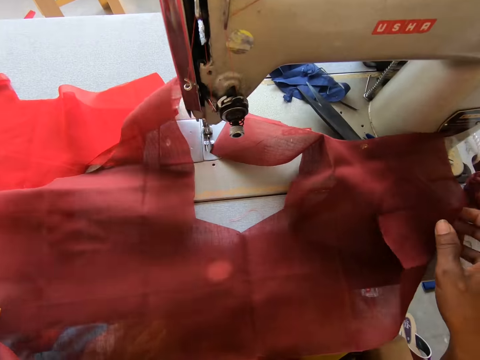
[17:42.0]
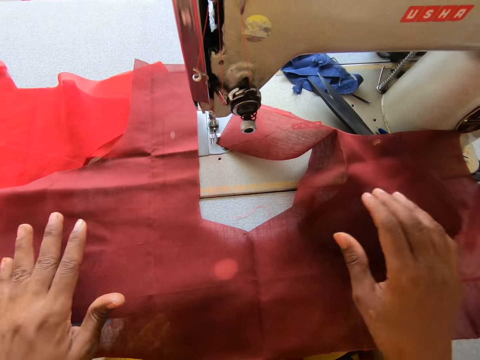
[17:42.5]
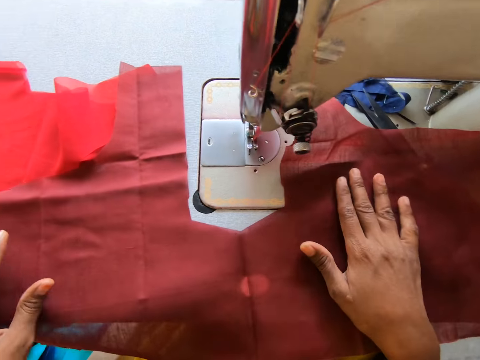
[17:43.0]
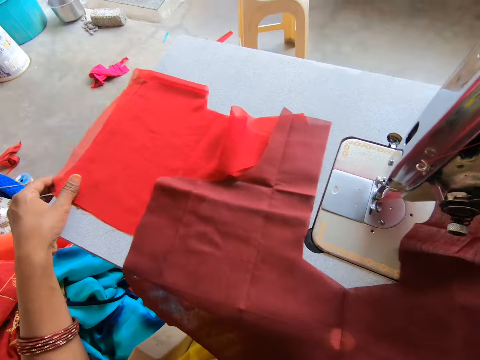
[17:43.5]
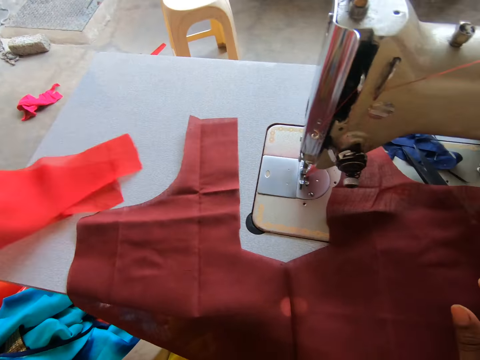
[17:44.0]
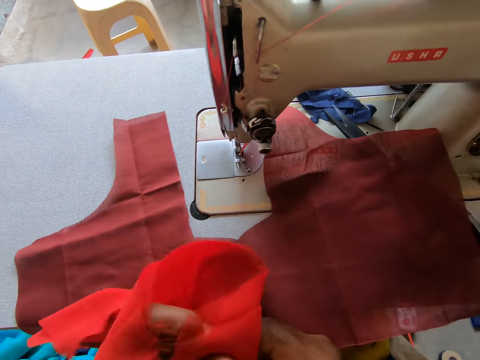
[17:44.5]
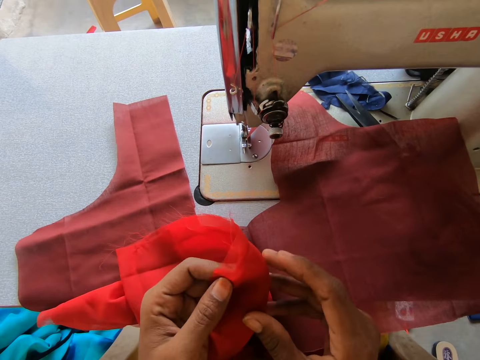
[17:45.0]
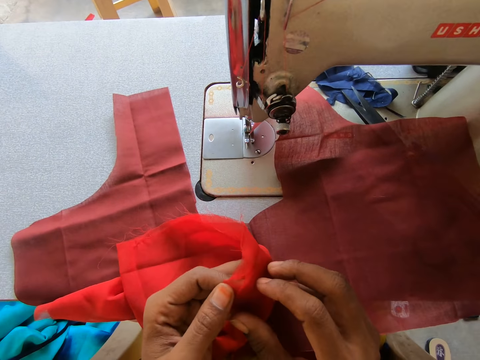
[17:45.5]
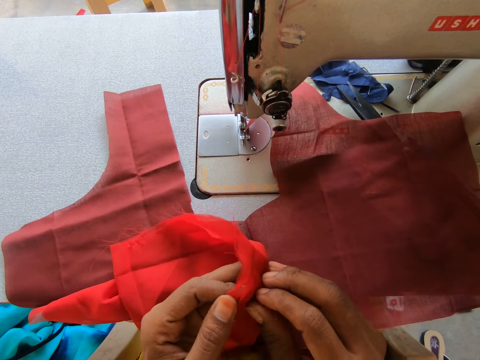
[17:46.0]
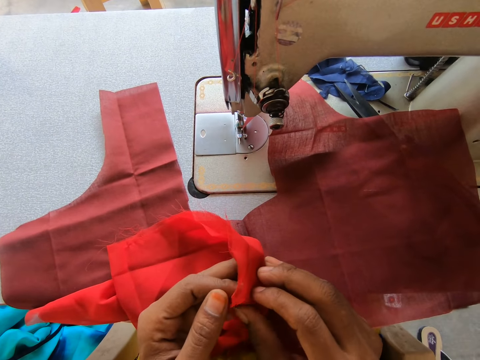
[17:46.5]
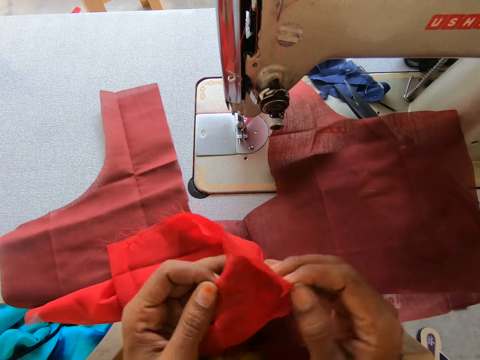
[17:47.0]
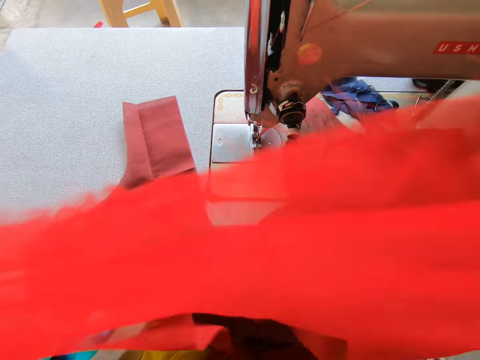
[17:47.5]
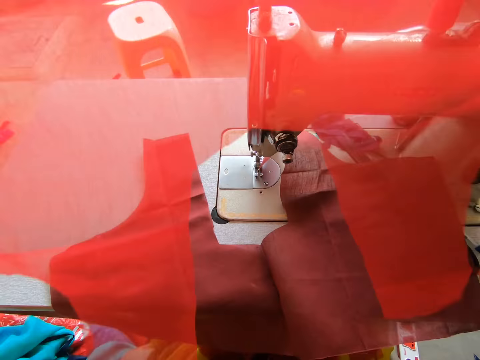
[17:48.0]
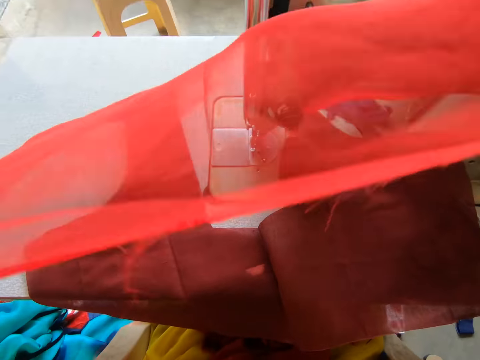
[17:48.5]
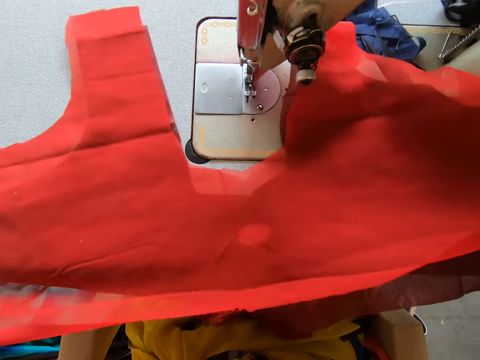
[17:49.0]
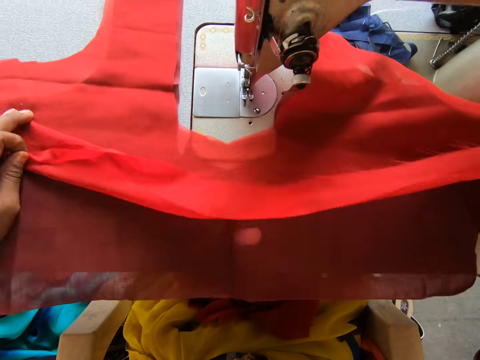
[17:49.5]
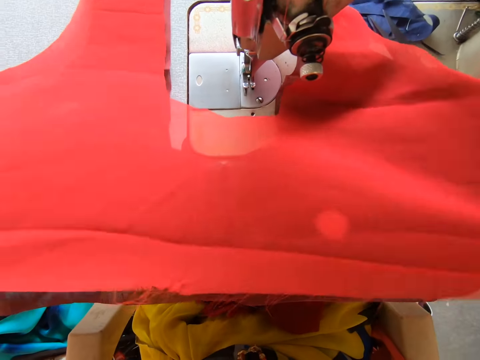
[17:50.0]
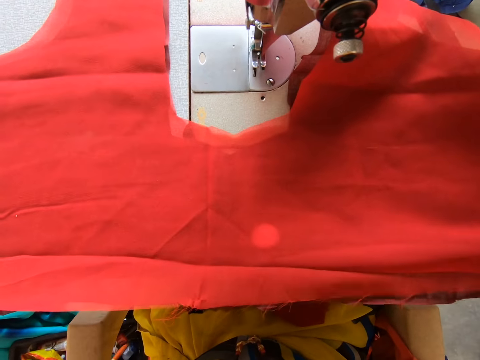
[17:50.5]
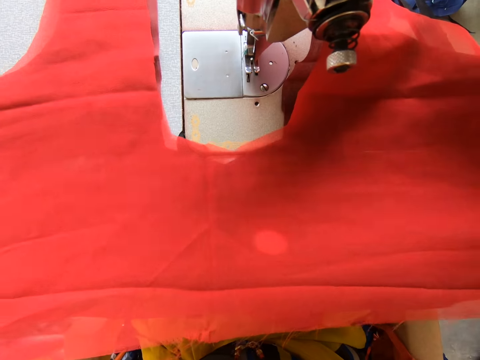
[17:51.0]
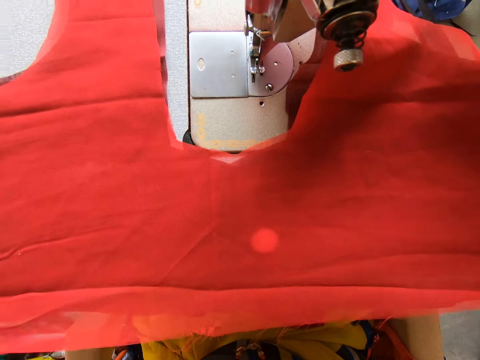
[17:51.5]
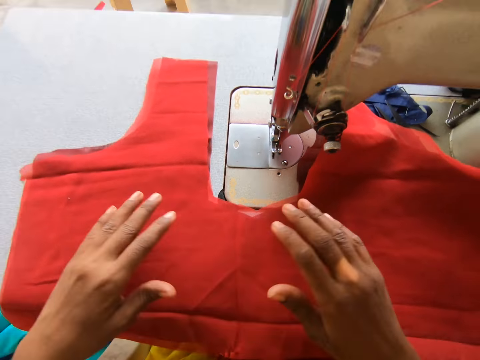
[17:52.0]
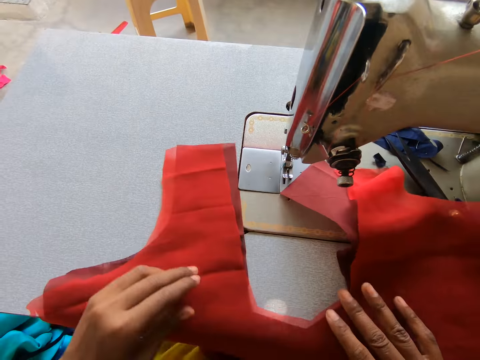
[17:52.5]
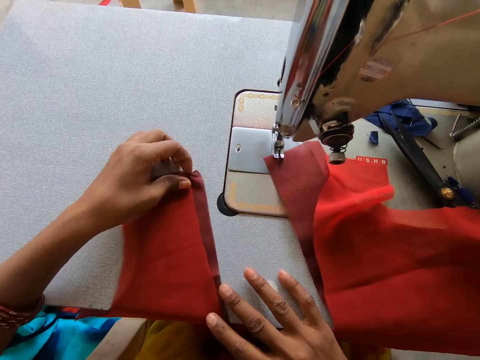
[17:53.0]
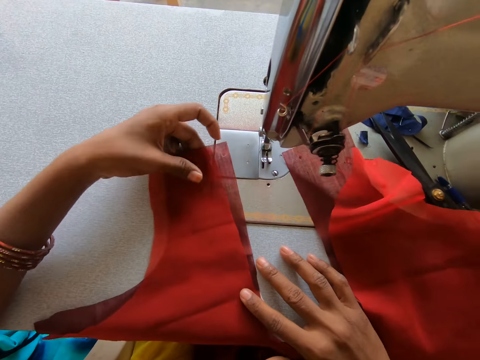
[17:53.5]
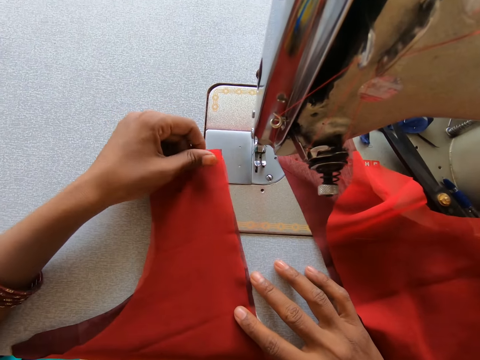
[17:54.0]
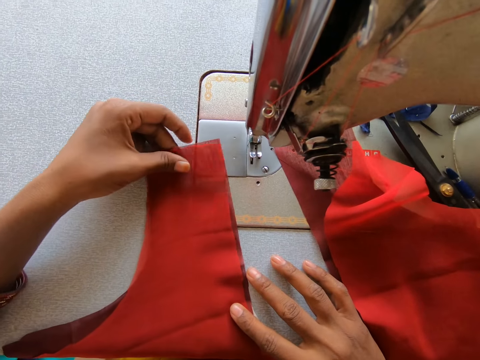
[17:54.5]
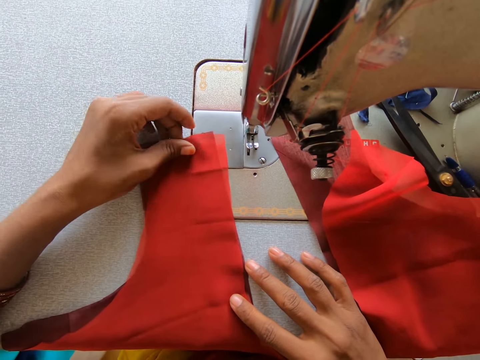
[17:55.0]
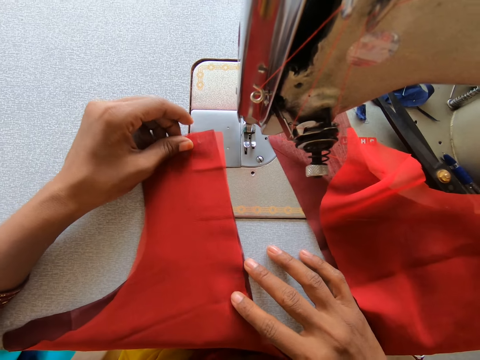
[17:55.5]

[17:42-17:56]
The camera wearer lays another piece of cloth on the piece of cloth on the machine.

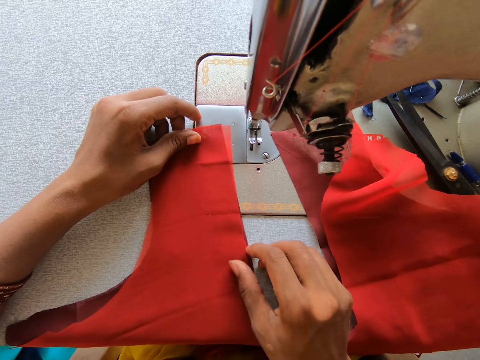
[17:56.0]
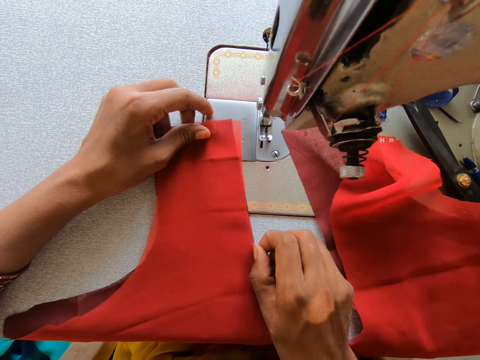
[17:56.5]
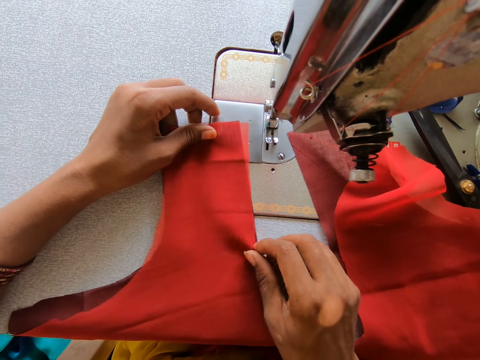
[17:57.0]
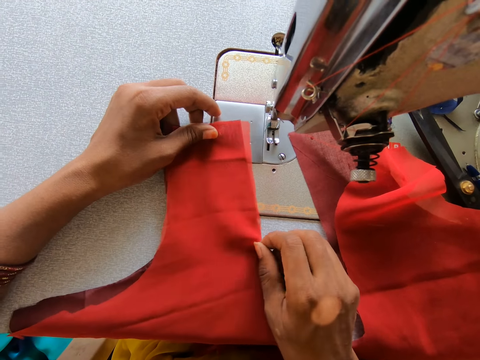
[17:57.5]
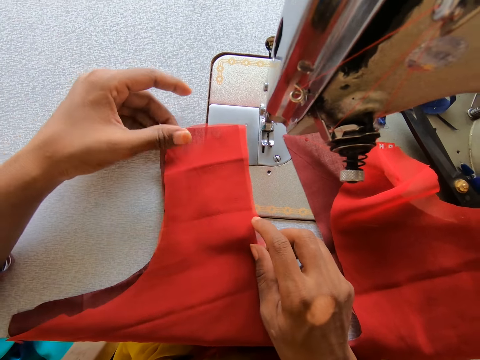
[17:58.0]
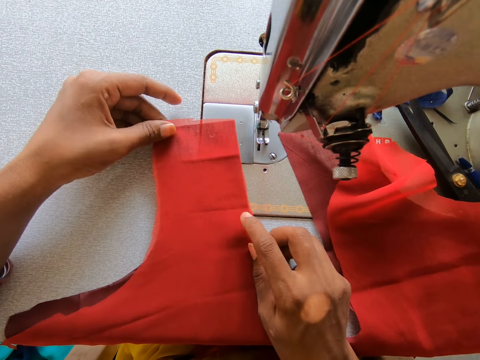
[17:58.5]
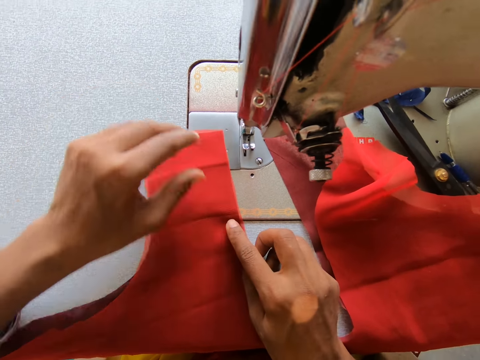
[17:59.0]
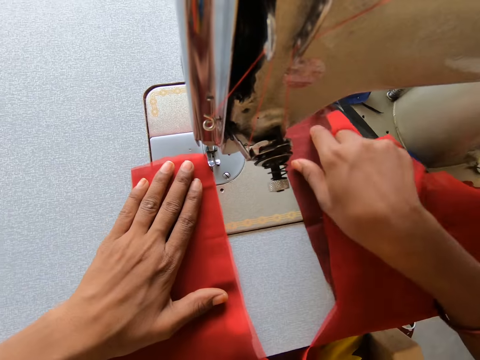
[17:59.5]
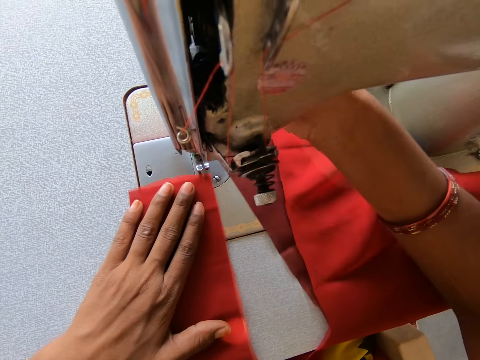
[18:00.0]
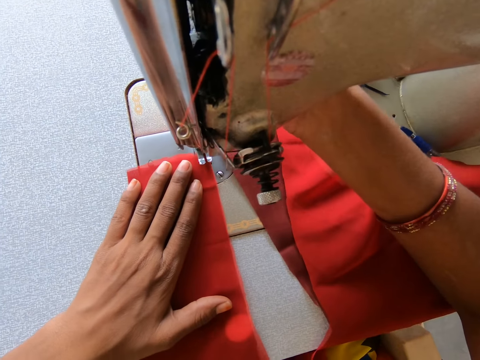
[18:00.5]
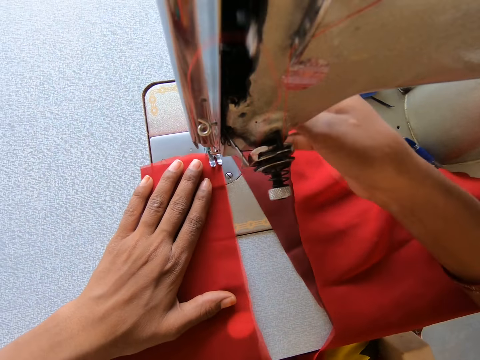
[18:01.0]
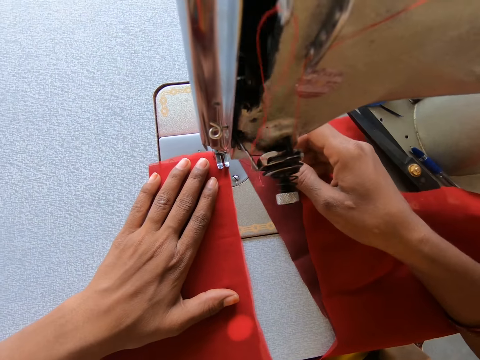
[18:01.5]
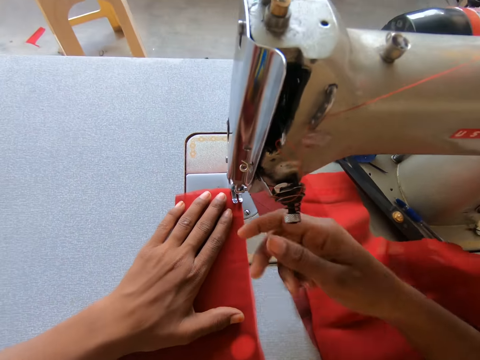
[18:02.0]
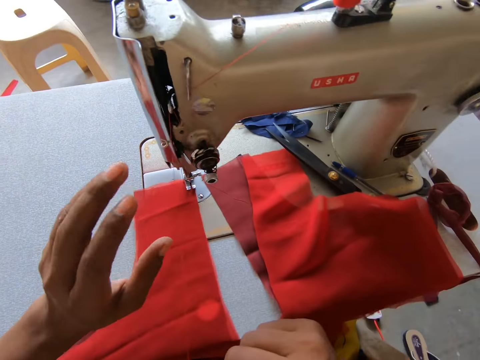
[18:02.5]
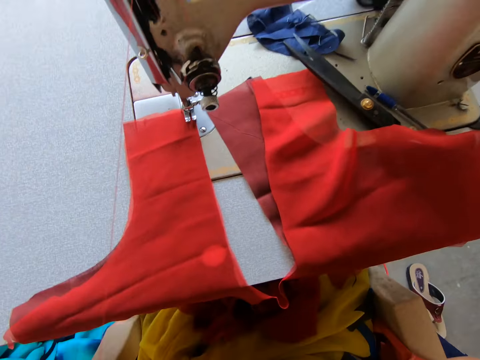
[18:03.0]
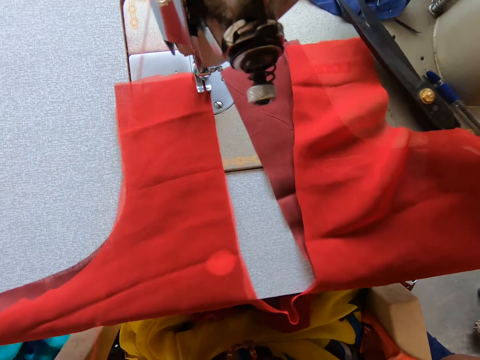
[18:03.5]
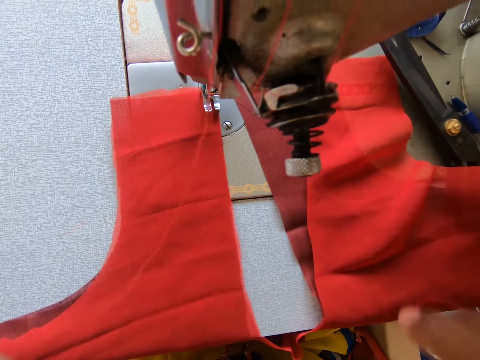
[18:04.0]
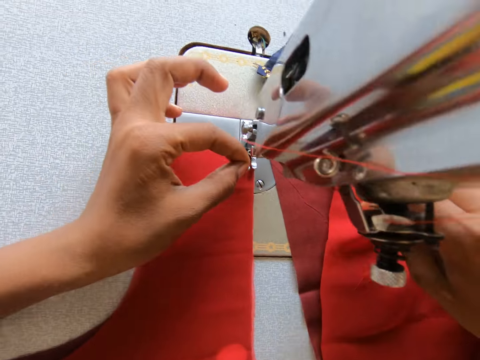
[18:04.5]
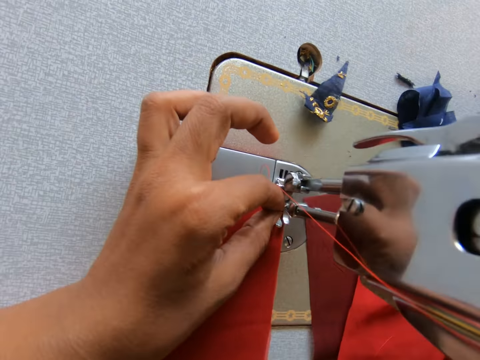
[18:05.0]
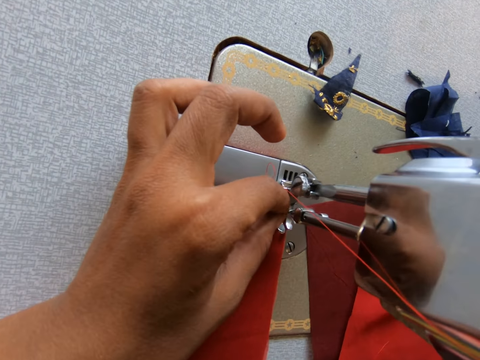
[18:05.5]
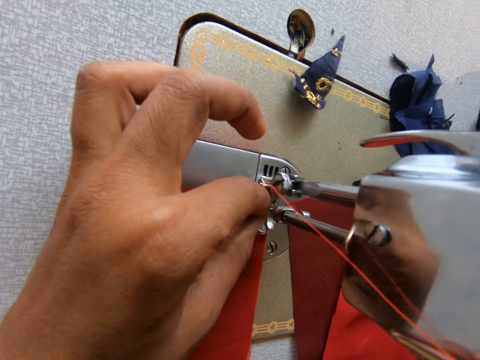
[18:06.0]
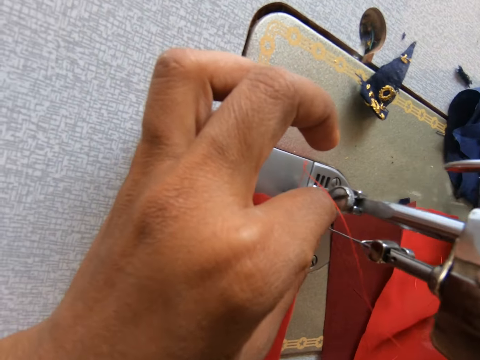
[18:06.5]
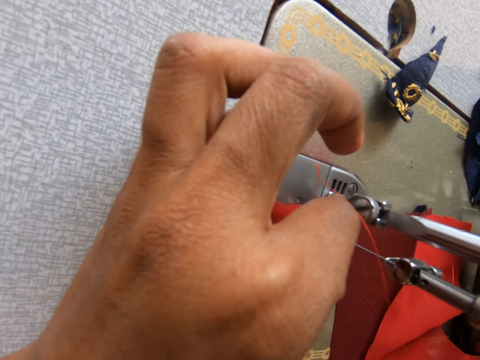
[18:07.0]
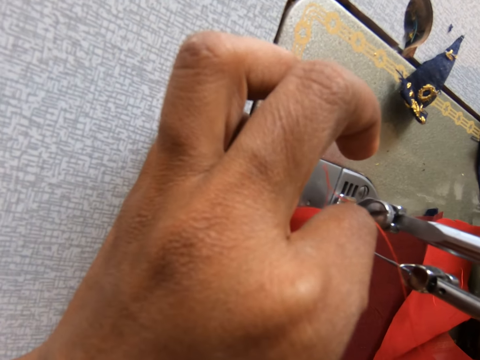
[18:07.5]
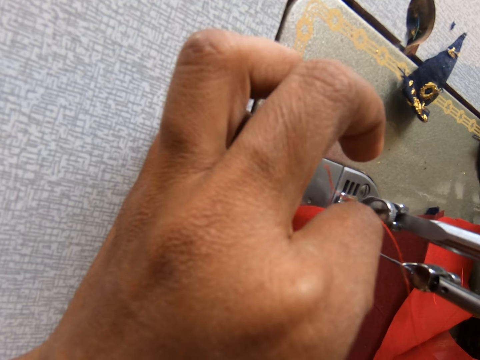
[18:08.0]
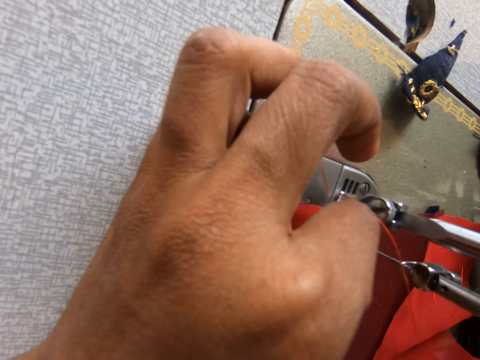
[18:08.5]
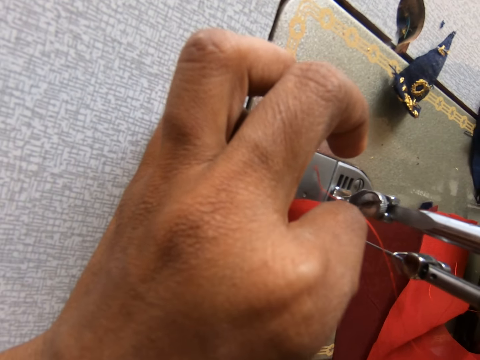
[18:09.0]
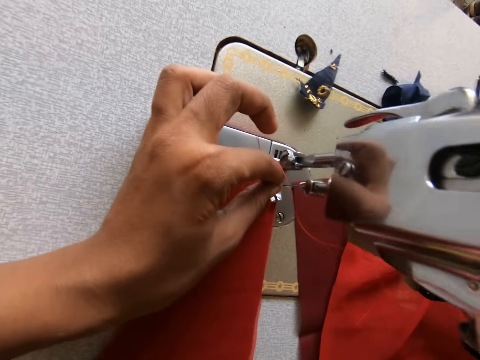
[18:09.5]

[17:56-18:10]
The camera wearer straightens the fabric. They sew the fabric with a sewing machine. They put a yarn cord on a needle hole.
